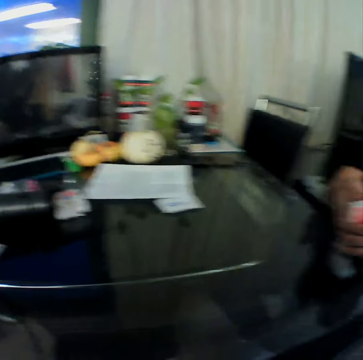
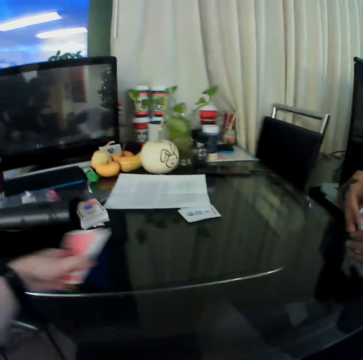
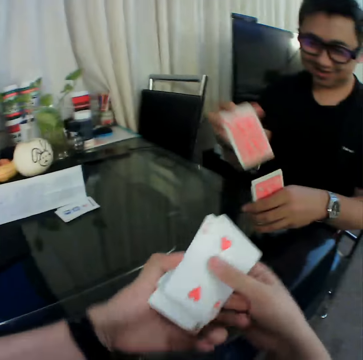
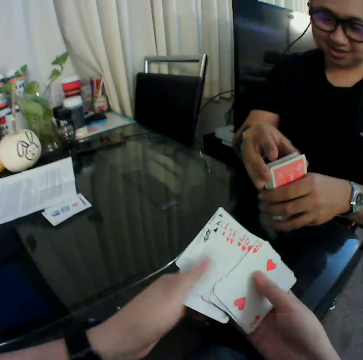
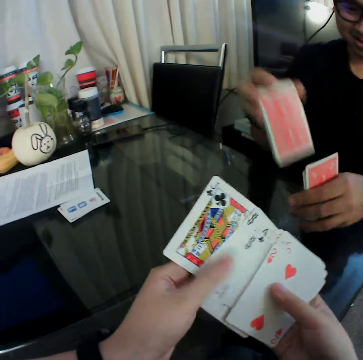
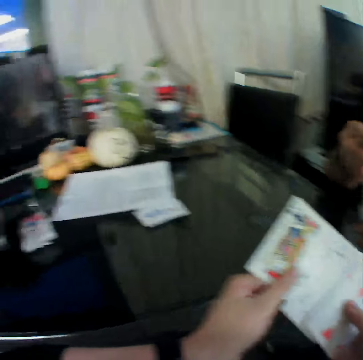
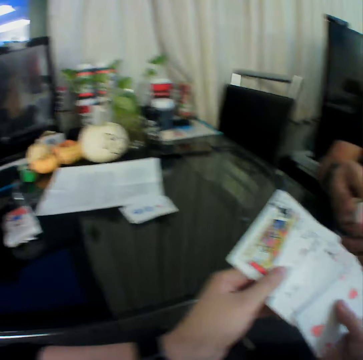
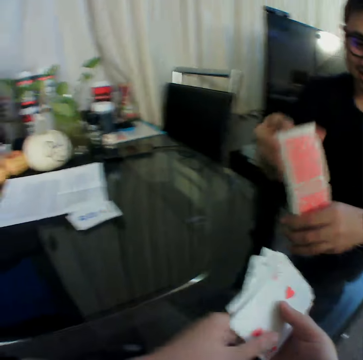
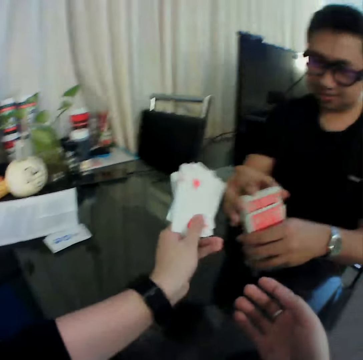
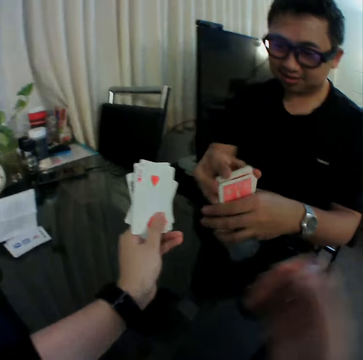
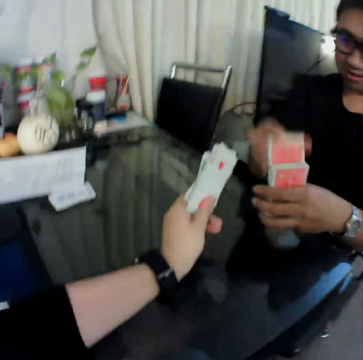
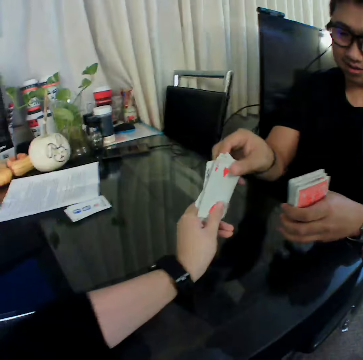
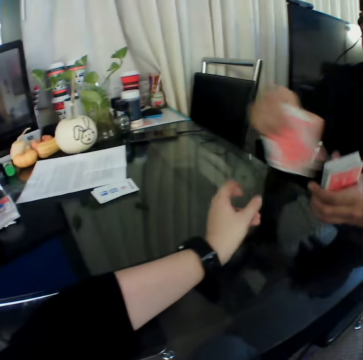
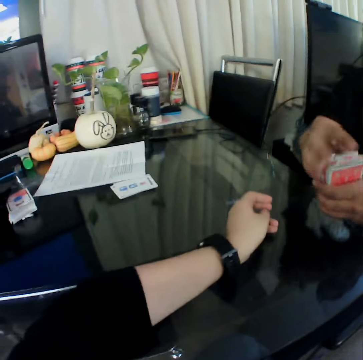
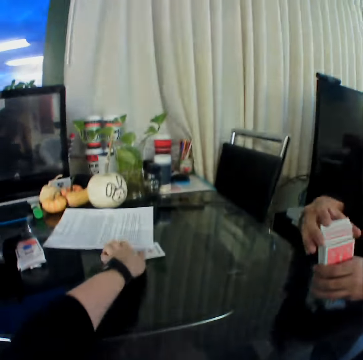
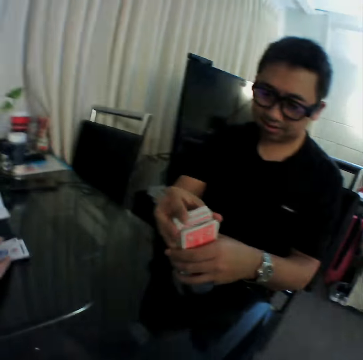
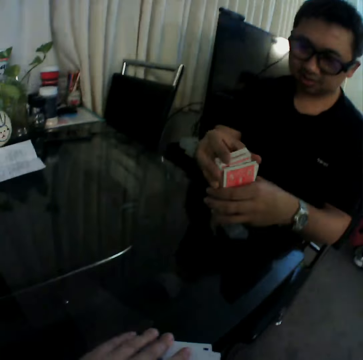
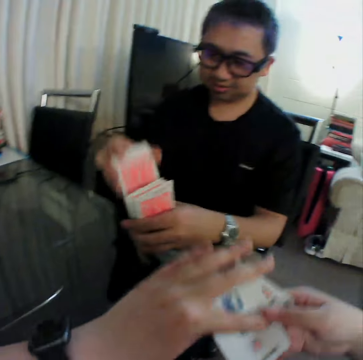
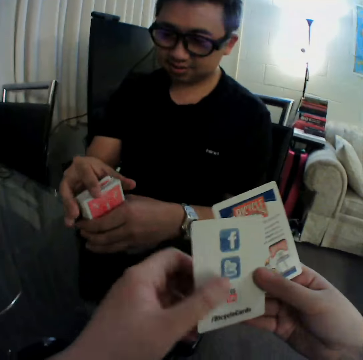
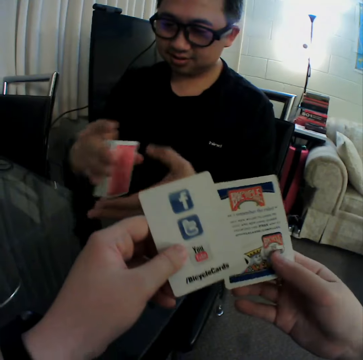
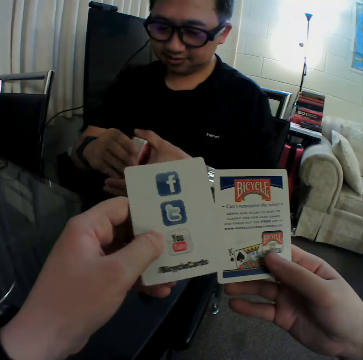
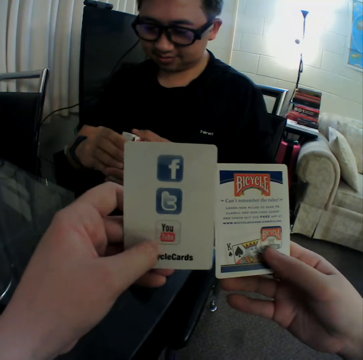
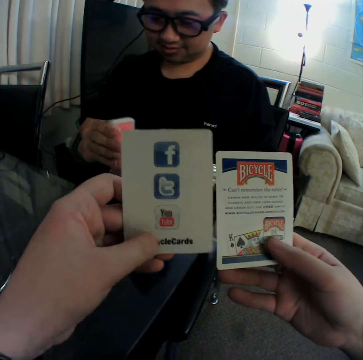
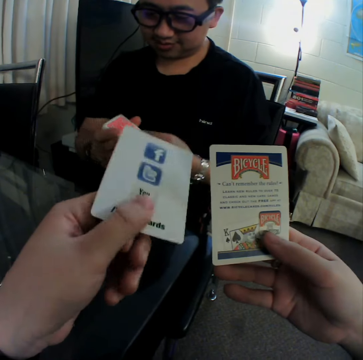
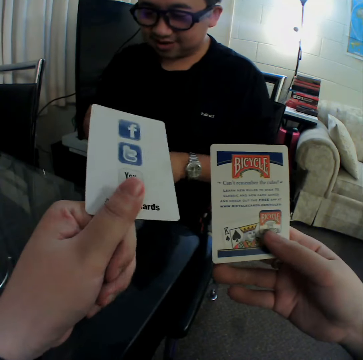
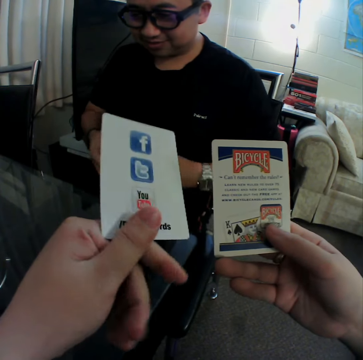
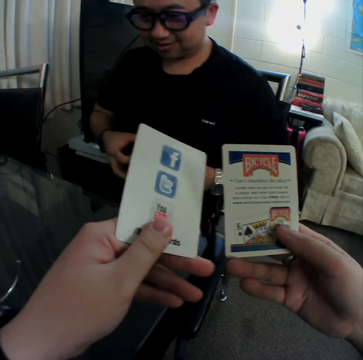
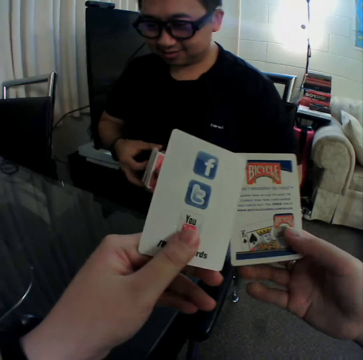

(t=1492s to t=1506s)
The camera wearer picks the cards on the table with his left hand. A man shuffles the cards. The camera wearer spreads the cards in his hands. The man shuffles the cards. He shuffles the cards again. The man shuffles the cards. He picks up cards. The camera wearer passes the cards in his left hand to the man. The man holds the cards with both hands. He shuffles the cards. The camera wearer picks the cards on the table with his left hand. He pulls cards. He spreads the cards. He holds the card with both hands. The man holds the cards with both hands. He flaps the cards. The camera wearer holds the card with both hands.

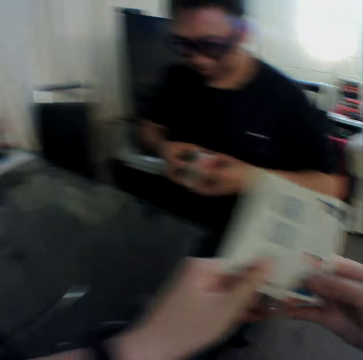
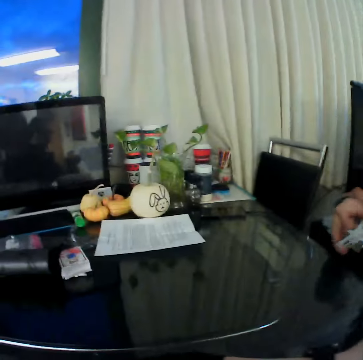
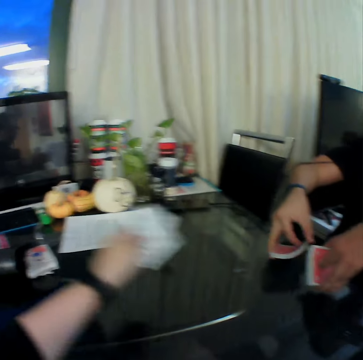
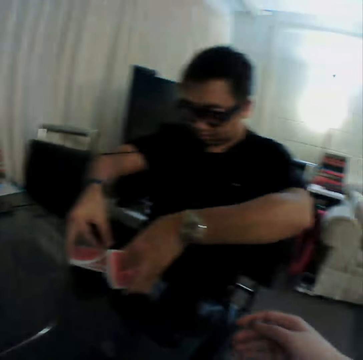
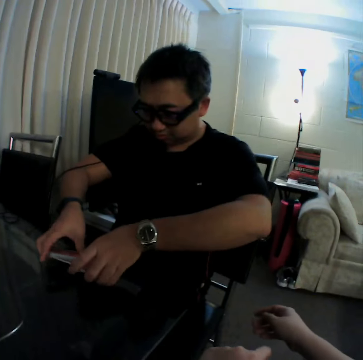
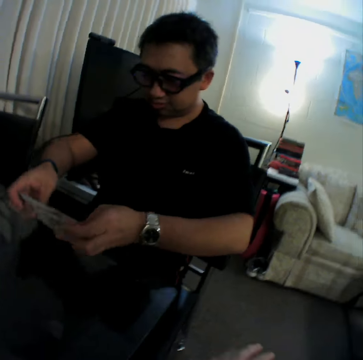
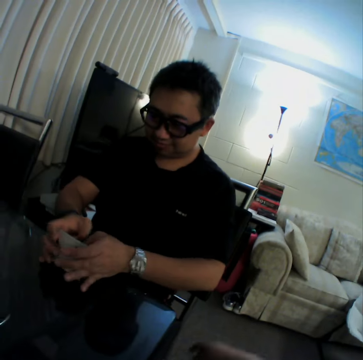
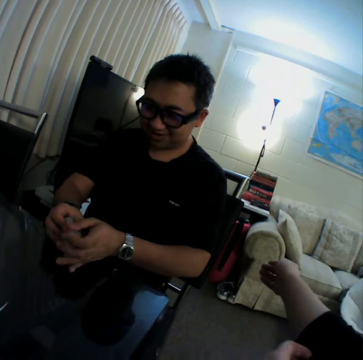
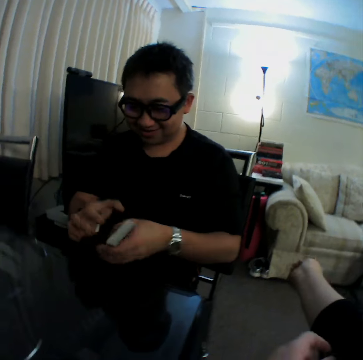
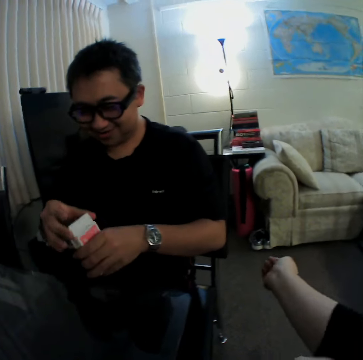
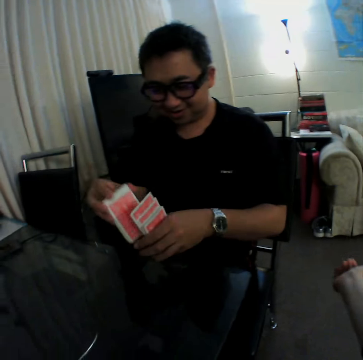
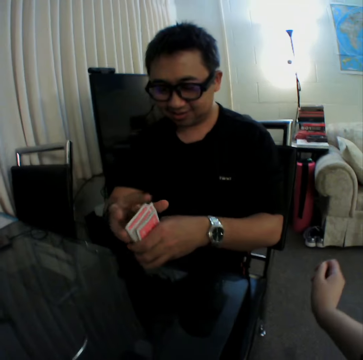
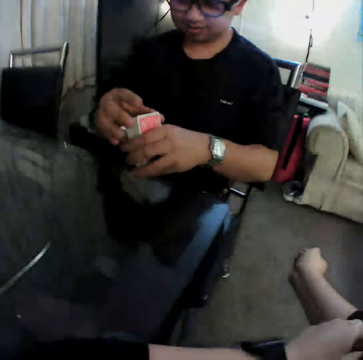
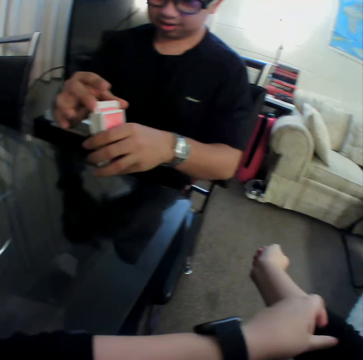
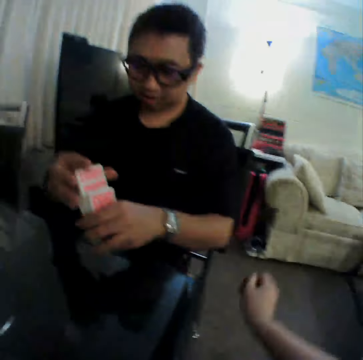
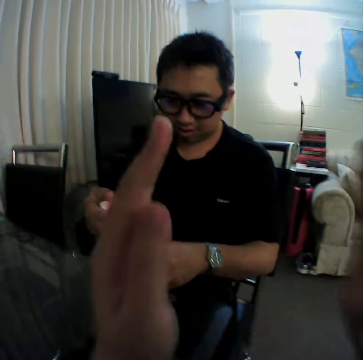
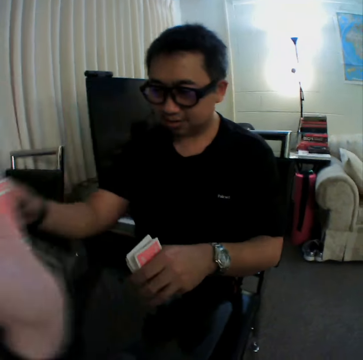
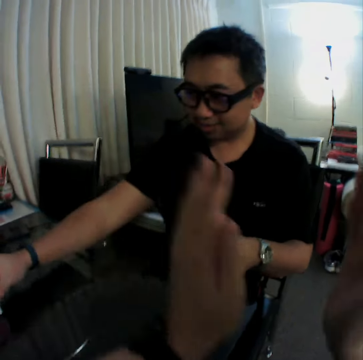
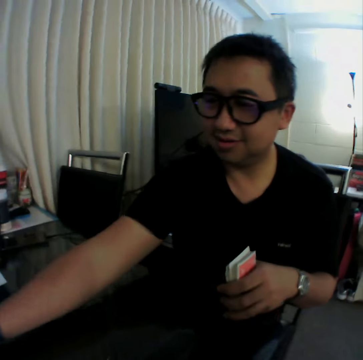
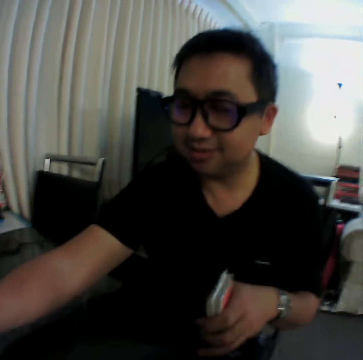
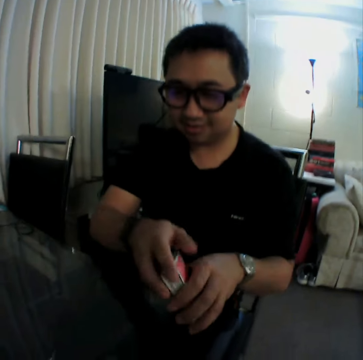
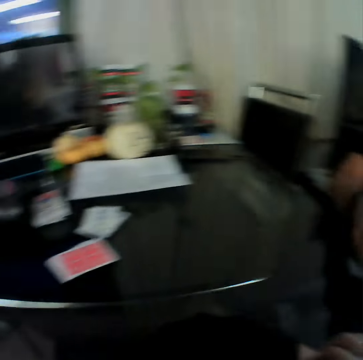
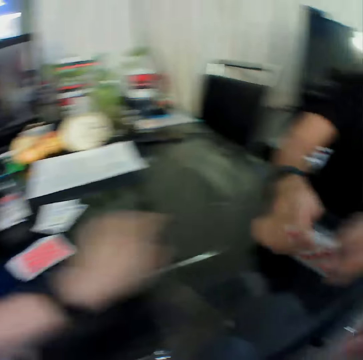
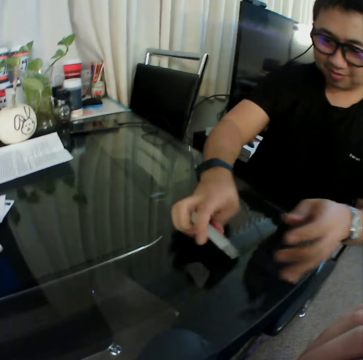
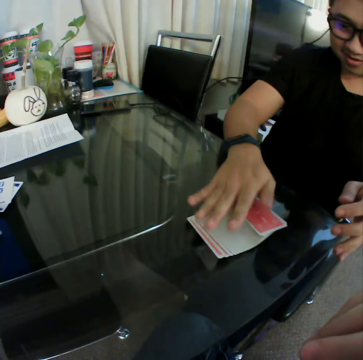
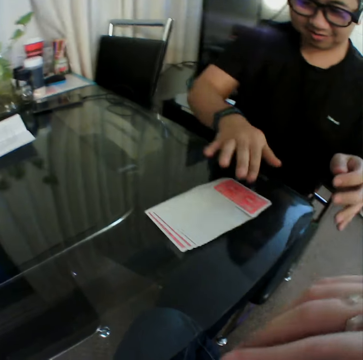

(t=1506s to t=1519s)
A man flaps the cards. The camera wearer drops the cards in his left hand on the table. The man puts the cards on the table. He picks up cards and collects the cards together. The camera wearer stretches his hand. He adjusts the right sleeve of his shirt with his left hand. The man holds hands with both hands. He shuffles the cards. The camera wearer claps his hands. The man picks up cards, puts the cards on the table and holds hands with both hands. The camera wearer pulls the cards. The man drops the cards on the table. He spreads the cards.

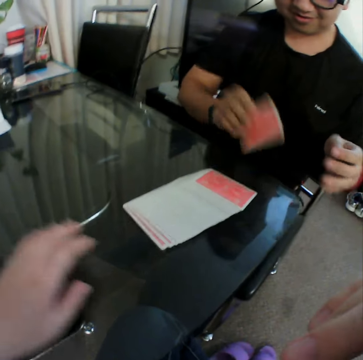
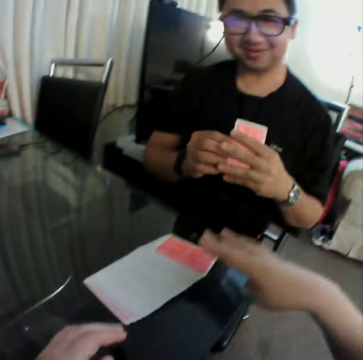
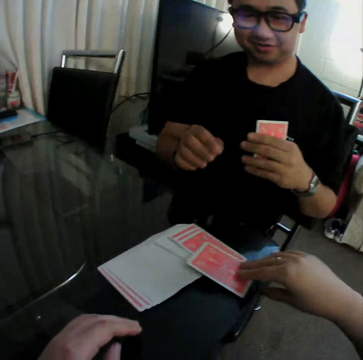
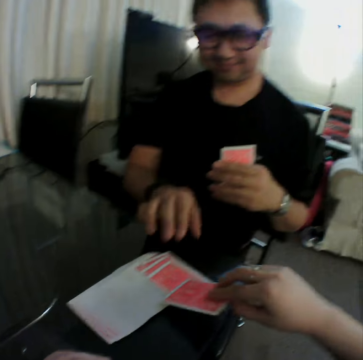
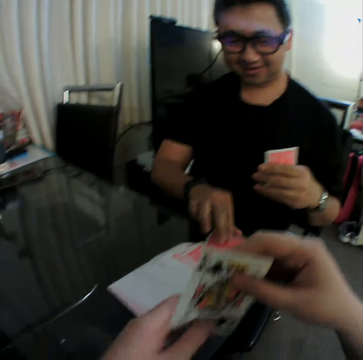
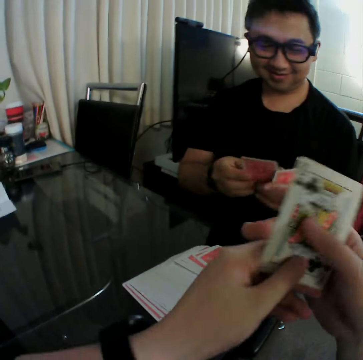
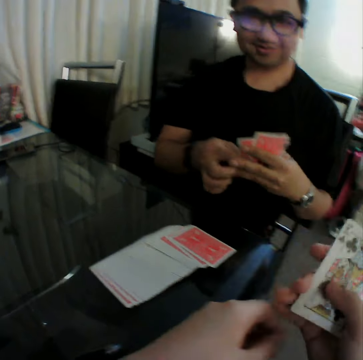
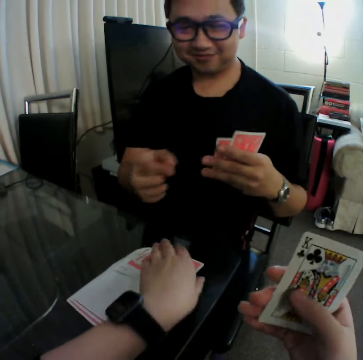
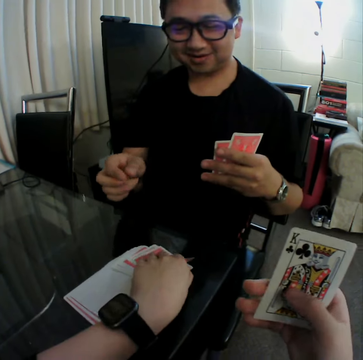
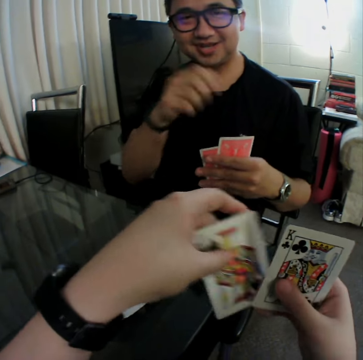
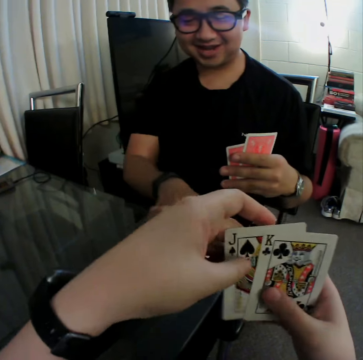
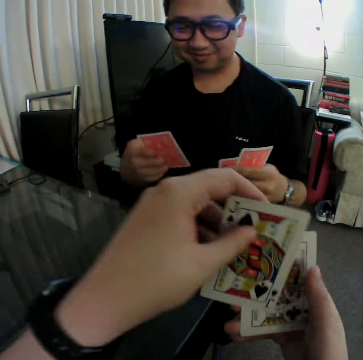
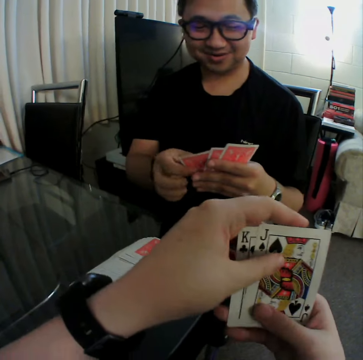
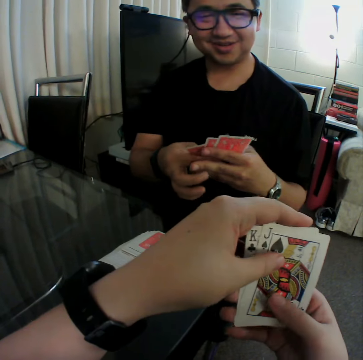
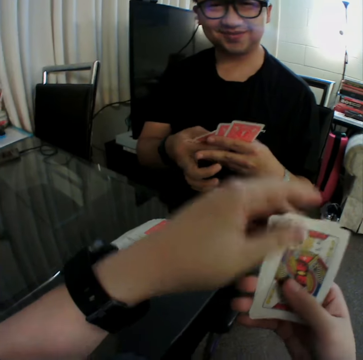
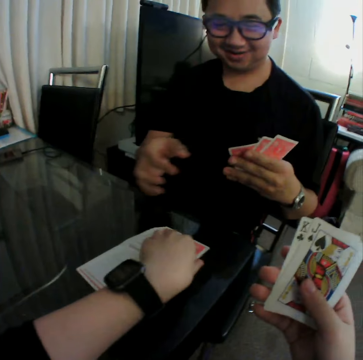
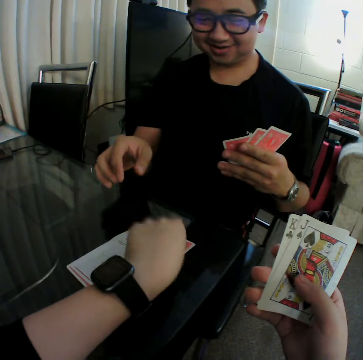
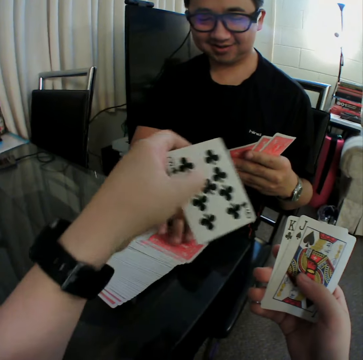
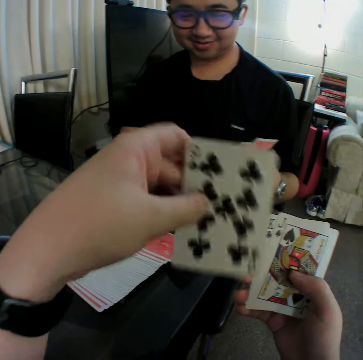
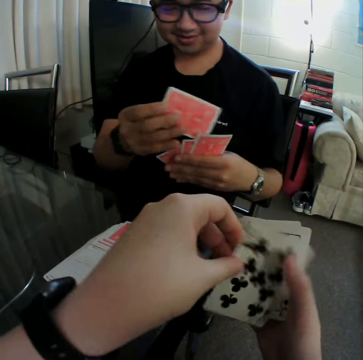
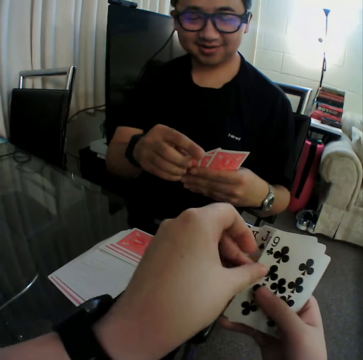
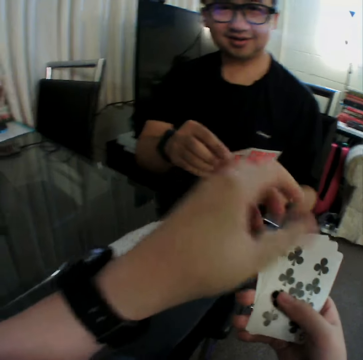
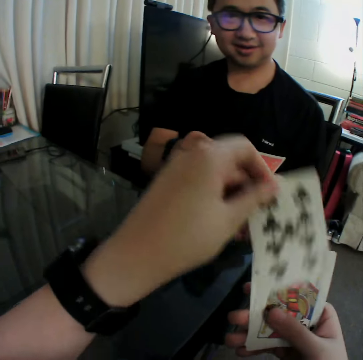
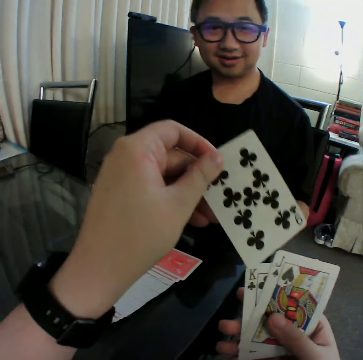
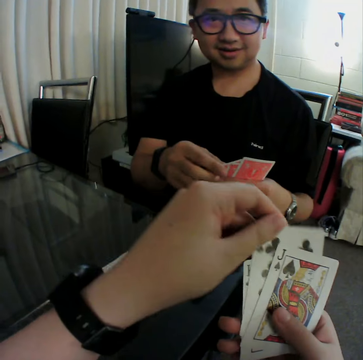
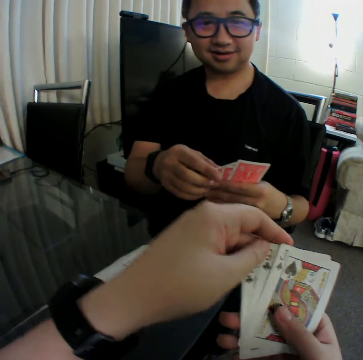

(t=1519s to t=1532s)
A man picks a card from a deck on the table with his right hand. The camera wearer picks a card from the deck on the table with his right hand. The man picks a card from the deck on the table with his right hand. The camera wearer holds the card with both hands. The man passes the card in his right hand to his left hand. The camera wearer picks a card from the deck on the table with his left hand. He passes the card in his left hand to his right hand. He holds the cards with both hands. The man picks up a card. The camera wearer puts the card on top of the other. The man passes the card in his right hand to his left hand. He puts the card on the cards. He holds hands with both hands. The camera wearer picks a card from the deck on the table with his left hand. The man picks up a card. The camera wearer checks the card. He passes the card in his left hand to his right hand. The man puts the card in between the cards. The camera wearer puts the card on the cards. He picks up a card. He arranges the cards in his right hand. He puts the card in between the cards.
